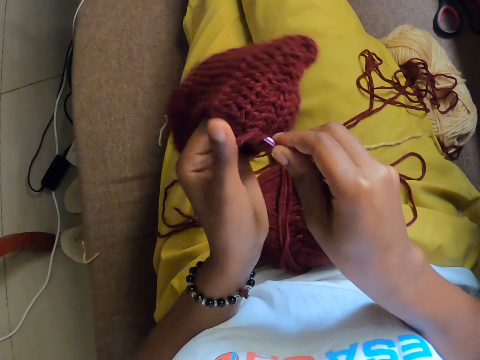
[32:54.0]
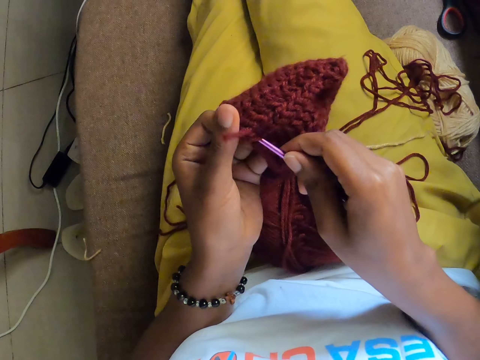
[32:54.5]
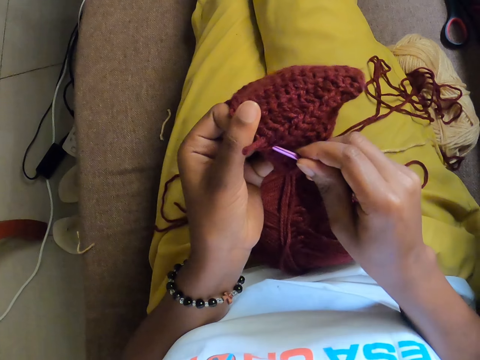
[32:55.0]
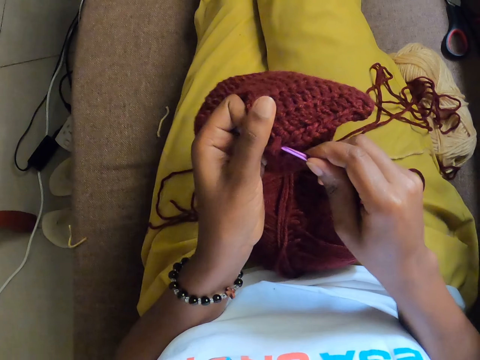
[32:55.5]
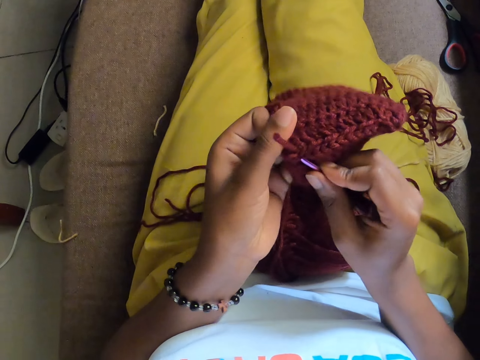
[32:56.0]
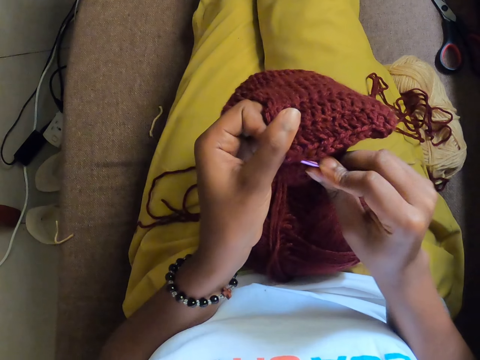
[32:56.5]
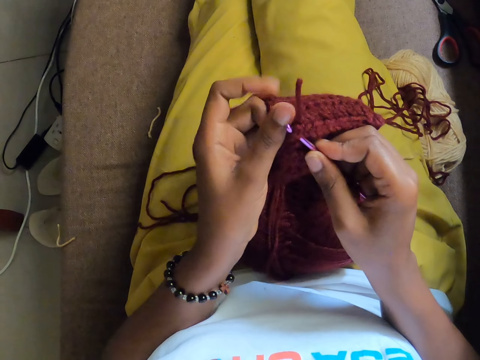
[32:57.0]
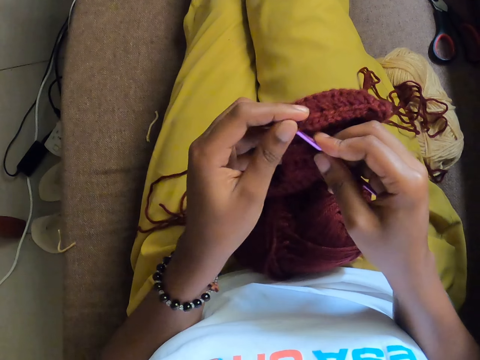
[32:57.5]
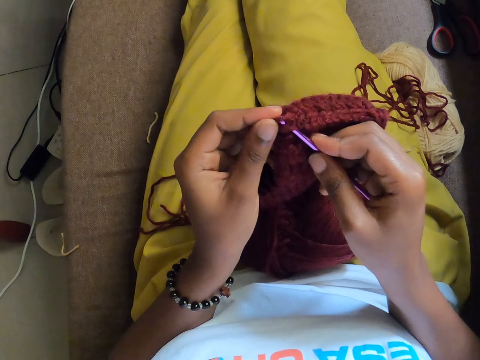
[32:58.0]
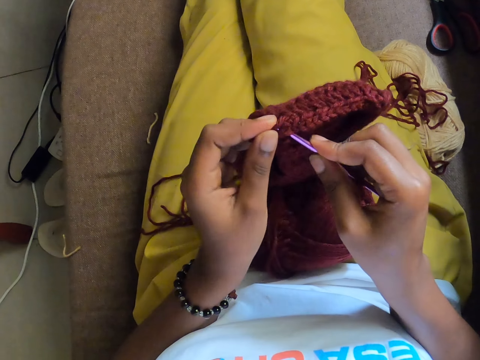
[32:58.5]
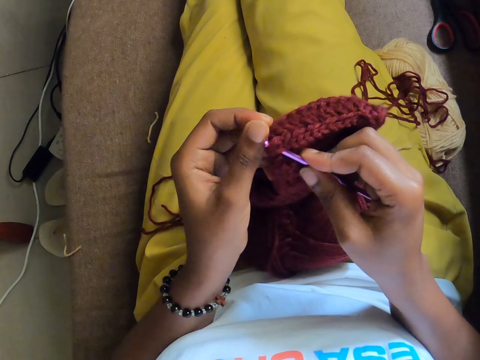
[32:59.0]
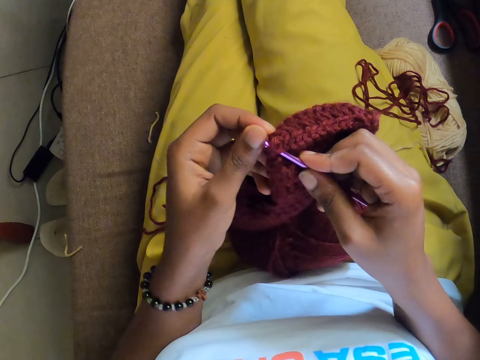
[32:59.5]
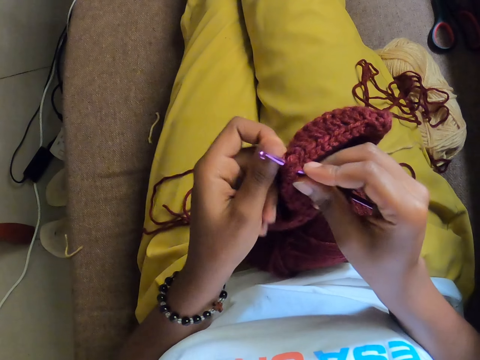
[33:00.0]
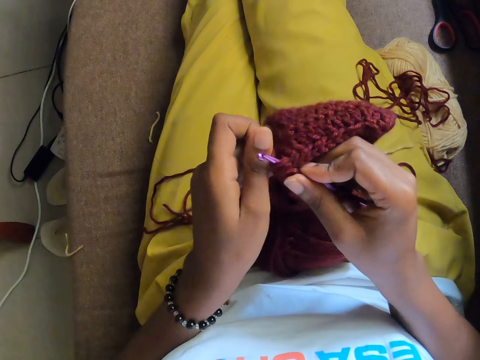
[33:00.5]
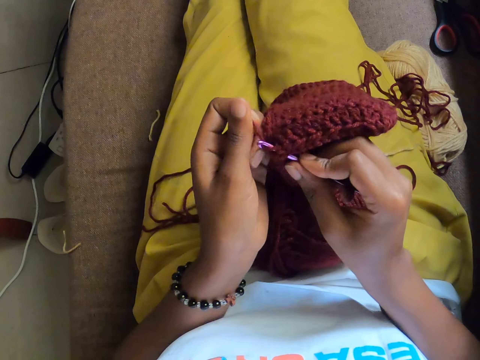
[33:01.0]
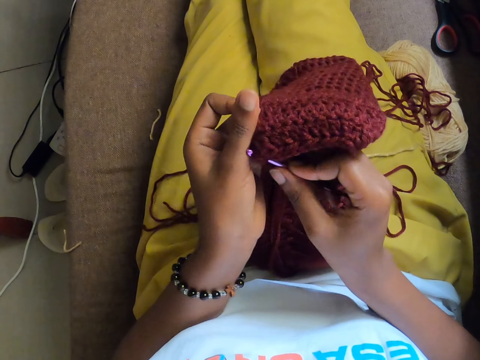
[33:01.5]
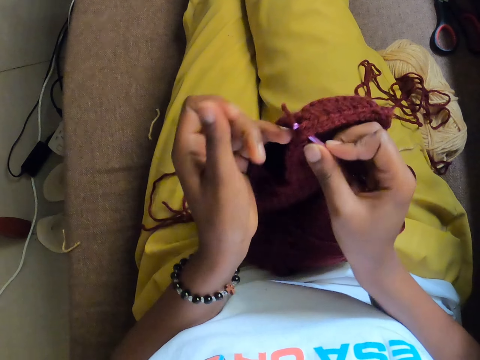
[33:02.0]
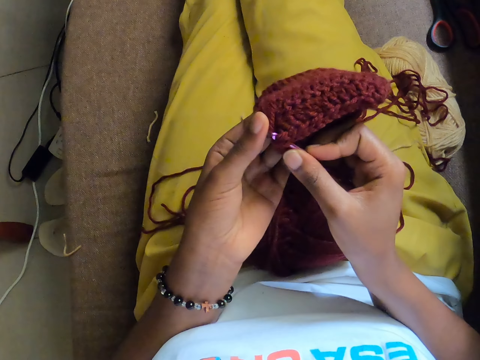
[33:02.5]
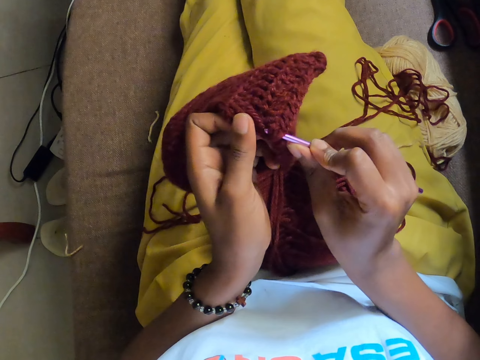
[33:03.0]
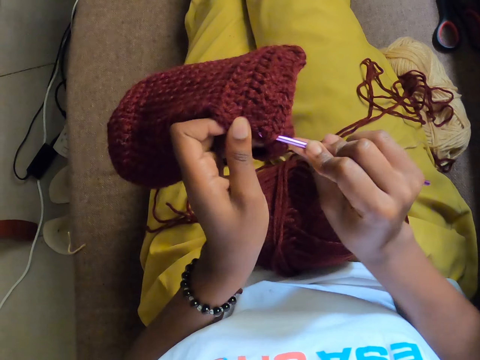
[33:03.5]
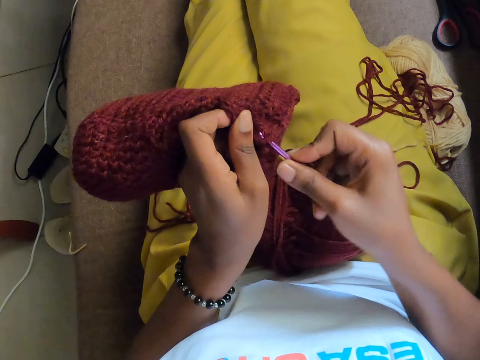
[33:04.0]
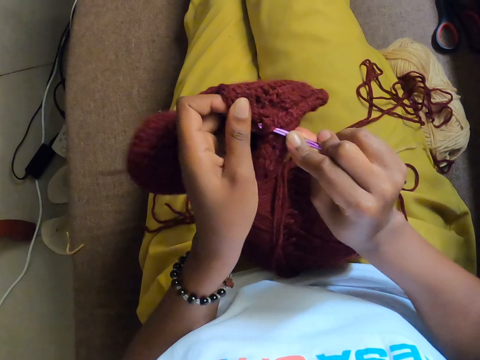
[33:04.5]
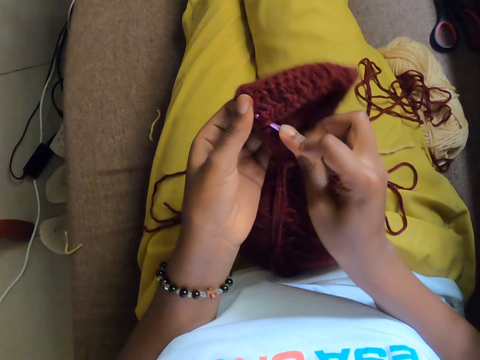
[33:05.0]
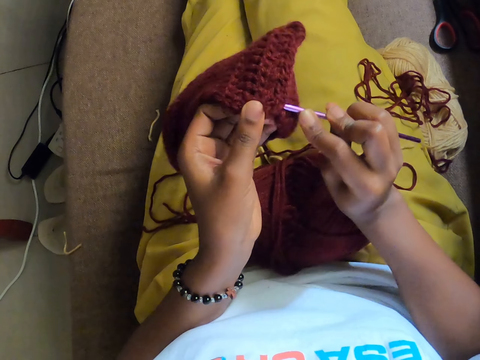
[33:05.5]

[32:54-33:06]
The camera wearer inserts the sewing needle in the sweater. They sew the sweater.

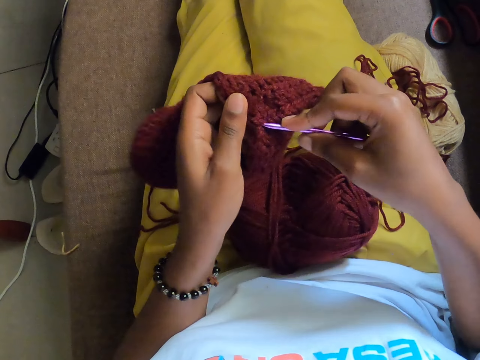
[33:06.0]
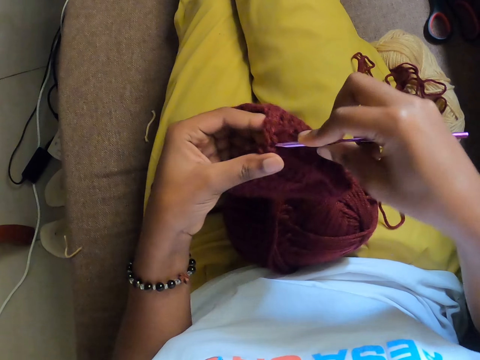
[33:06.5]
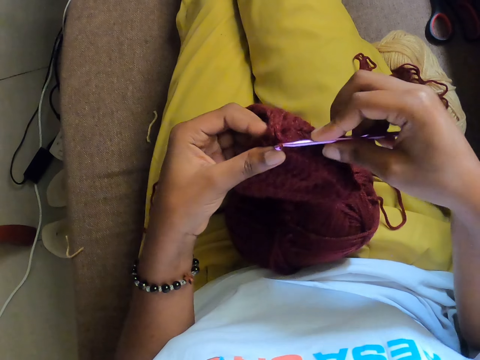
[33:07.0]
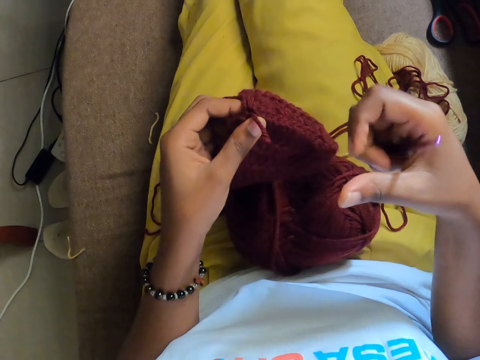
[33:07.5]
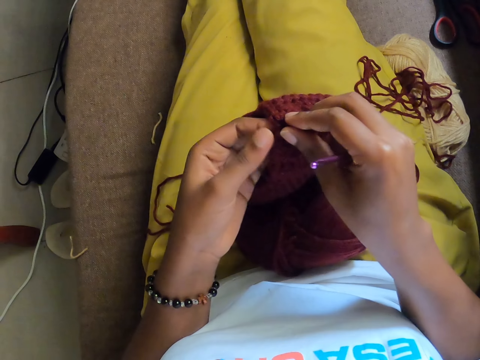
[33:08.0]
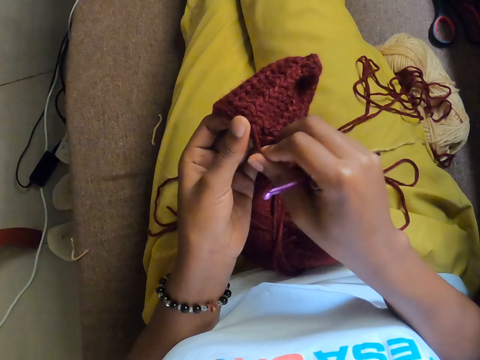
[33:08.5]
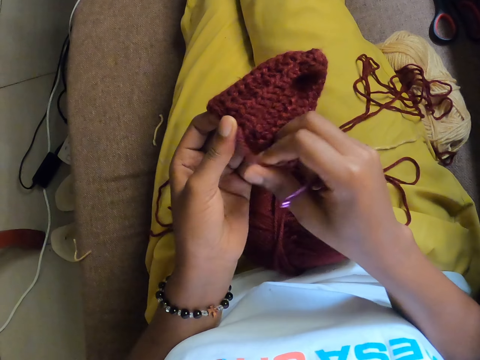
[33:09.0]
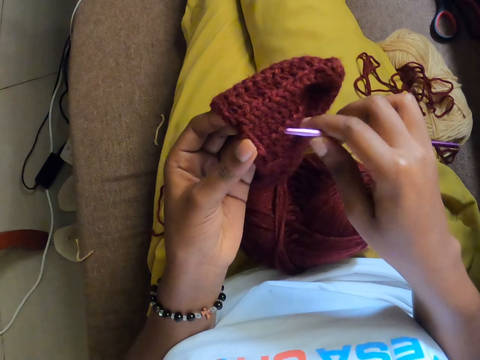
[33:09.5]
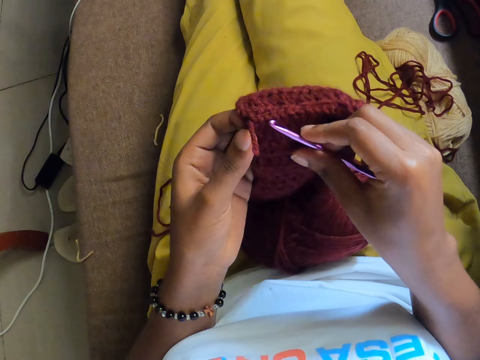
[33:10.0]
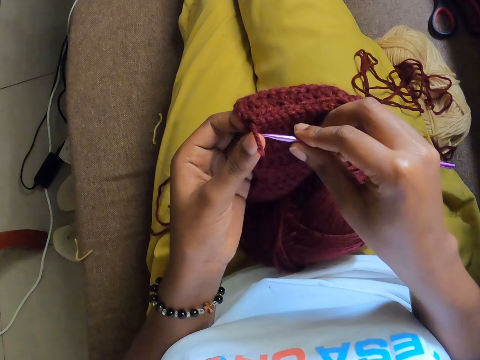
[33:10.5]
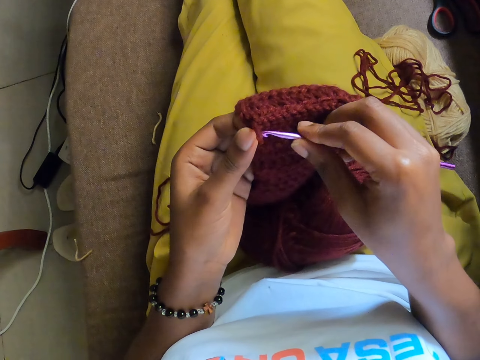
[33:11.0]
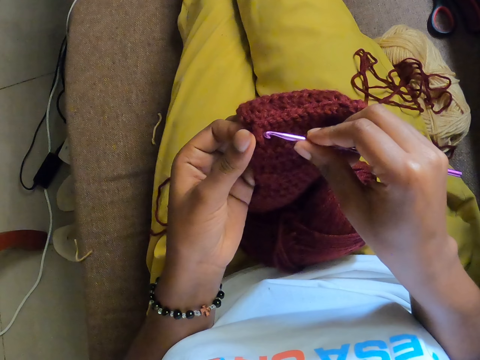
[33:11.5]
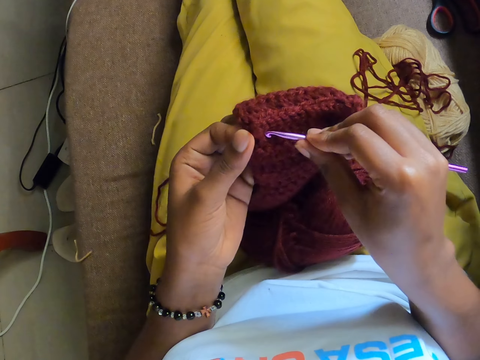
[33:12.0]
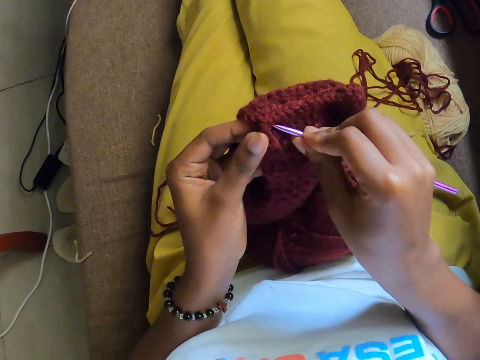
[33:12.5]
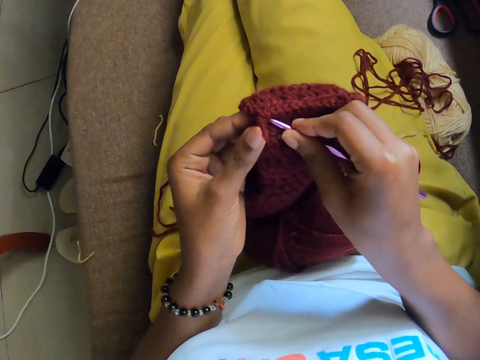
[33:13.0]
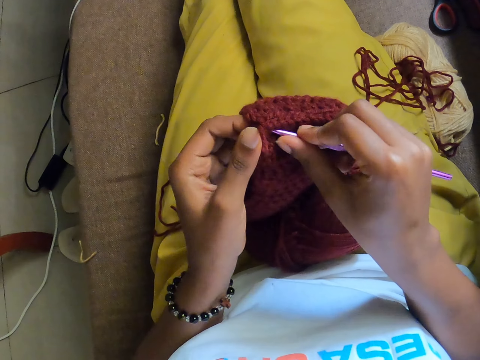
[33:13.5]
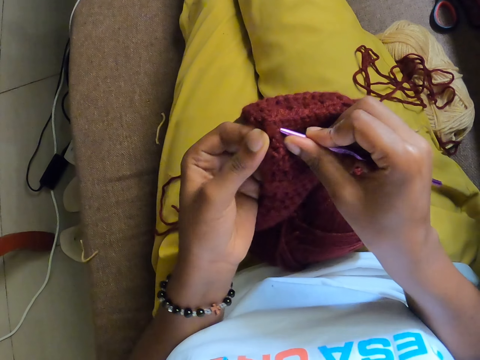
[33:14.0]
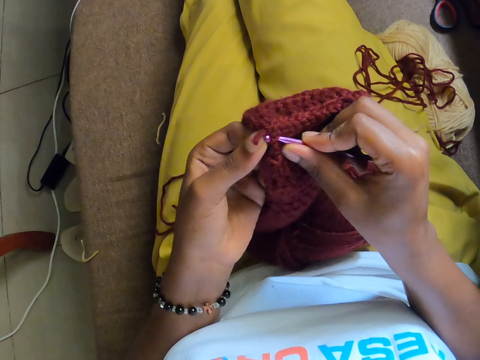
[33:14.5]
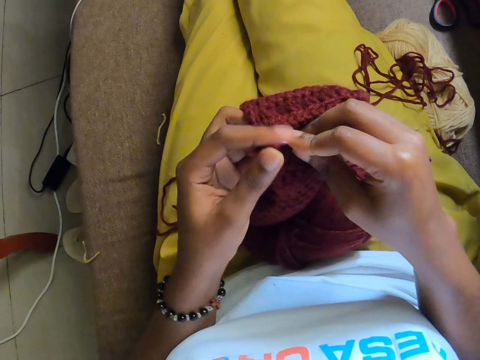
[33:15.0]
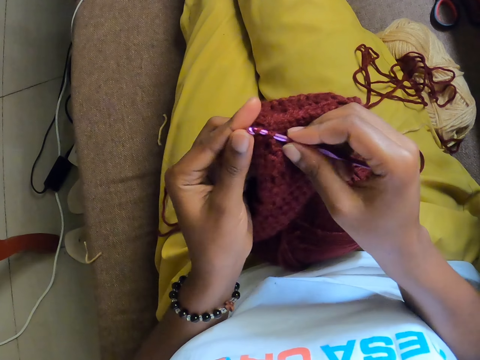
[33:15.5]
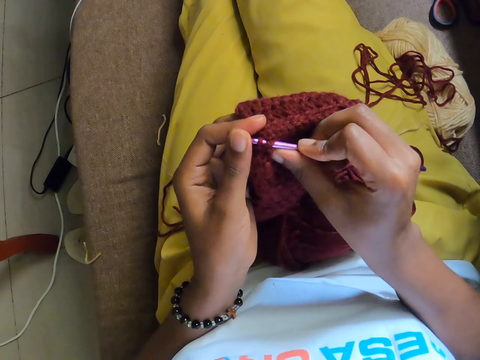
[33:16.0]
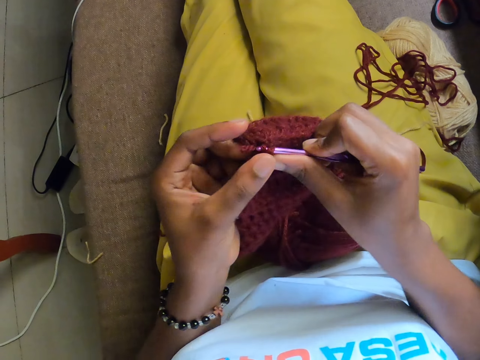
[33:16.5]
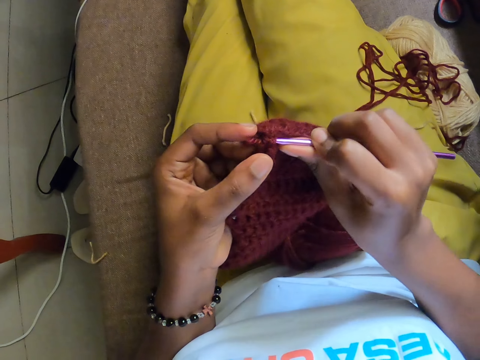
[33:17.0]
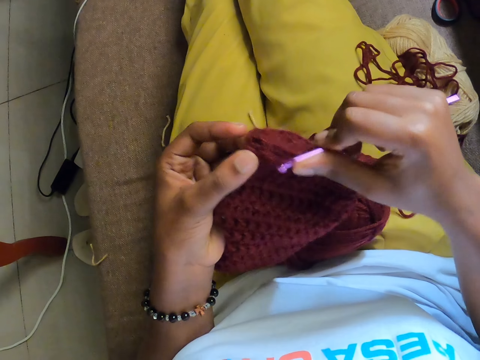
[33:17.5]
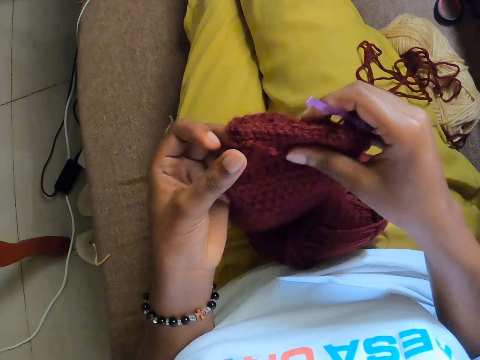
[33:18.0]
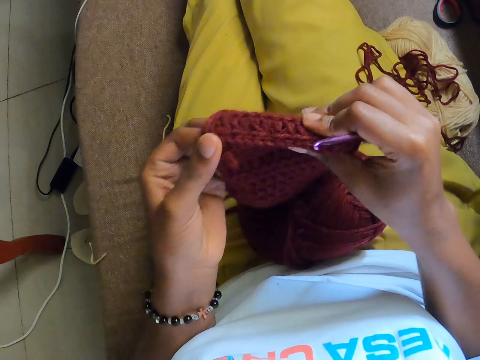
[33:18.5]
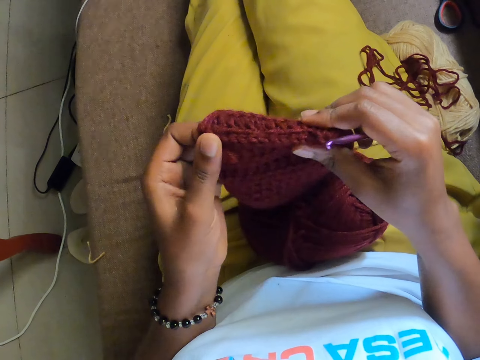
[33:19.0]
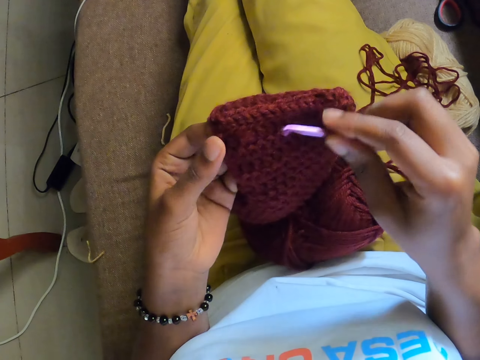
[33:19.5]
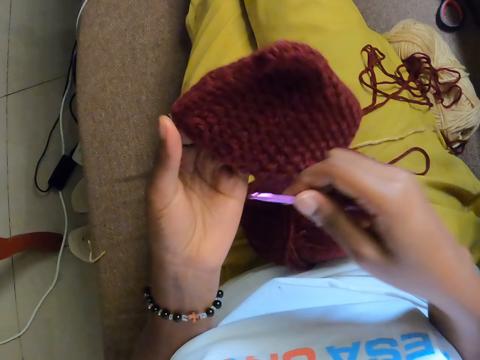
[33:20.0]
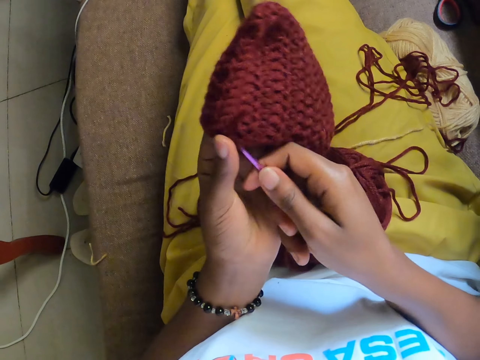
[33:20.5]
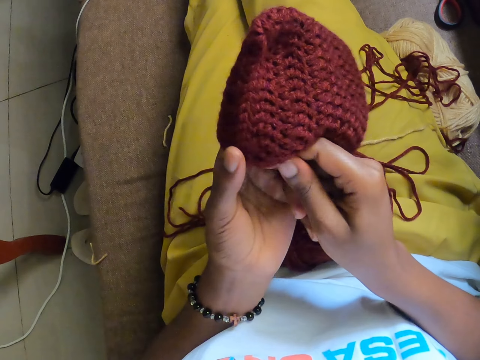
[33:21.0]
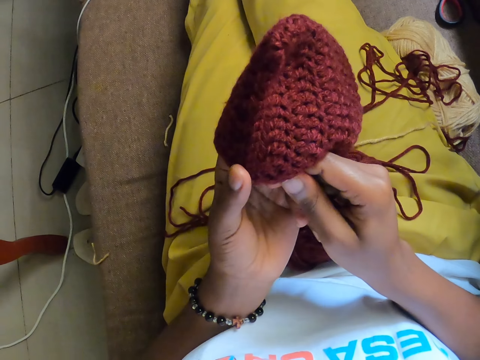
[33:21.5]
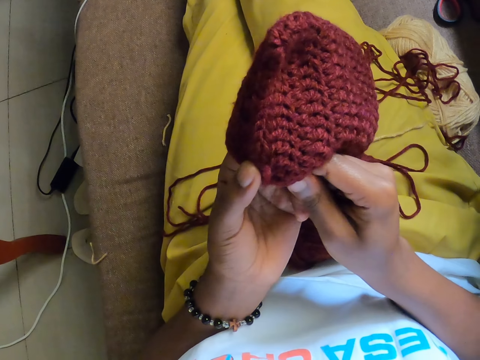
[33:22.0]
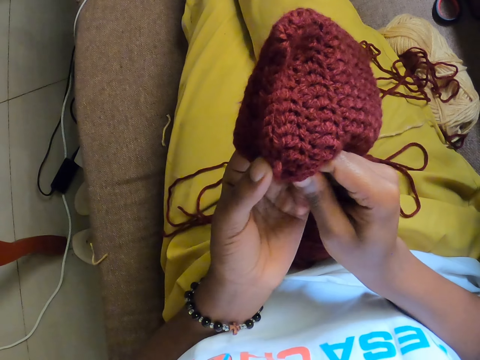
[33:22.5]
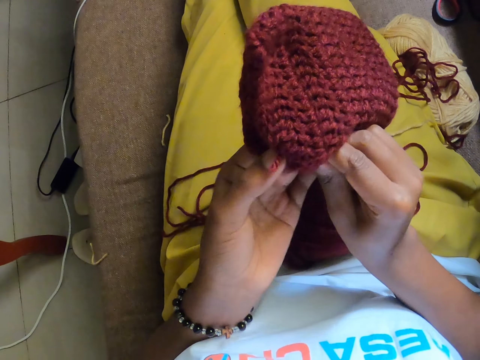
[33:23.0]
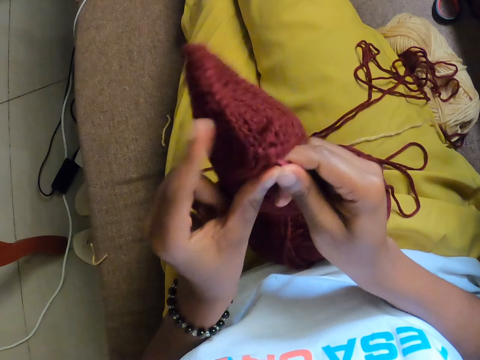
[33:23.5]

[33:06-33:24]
The camera wearer removes the sewing needle from the sweater. They pull the yarn in the sweater. They insert the sewing needle in the sweater. They sew the sweater. They remove the sewing needle from the sweater. They adjust the sweater.
